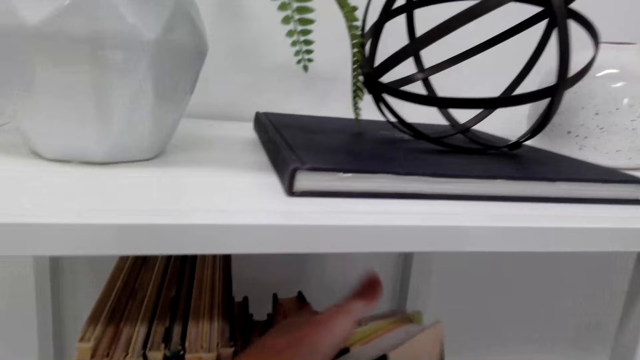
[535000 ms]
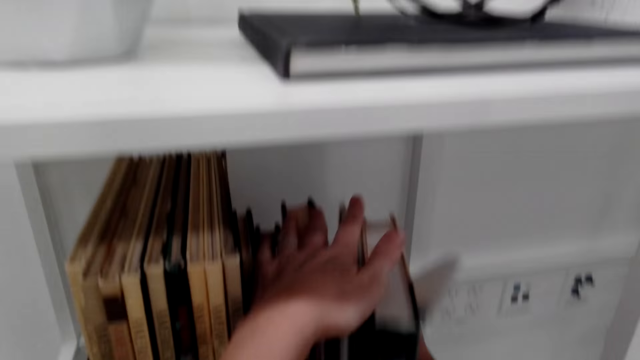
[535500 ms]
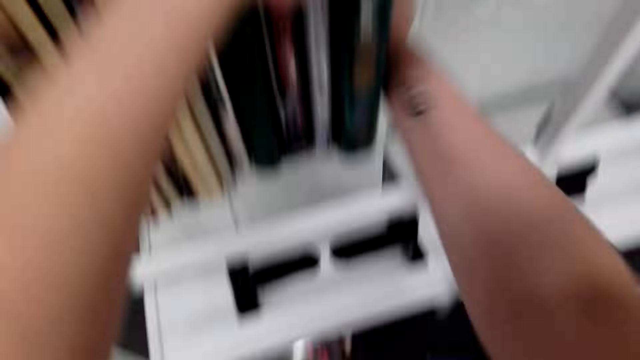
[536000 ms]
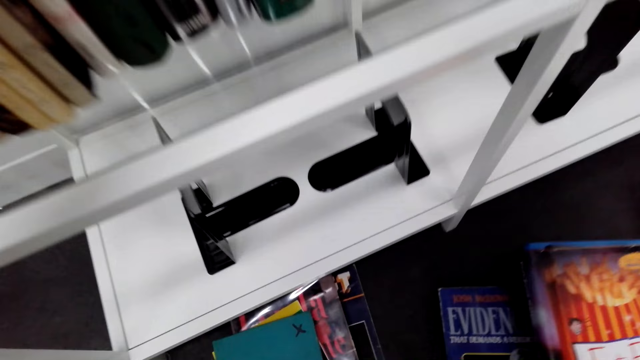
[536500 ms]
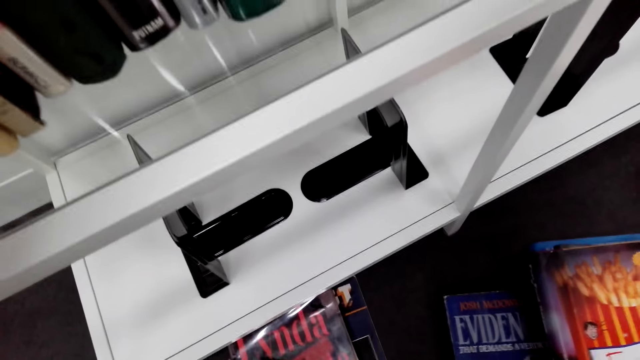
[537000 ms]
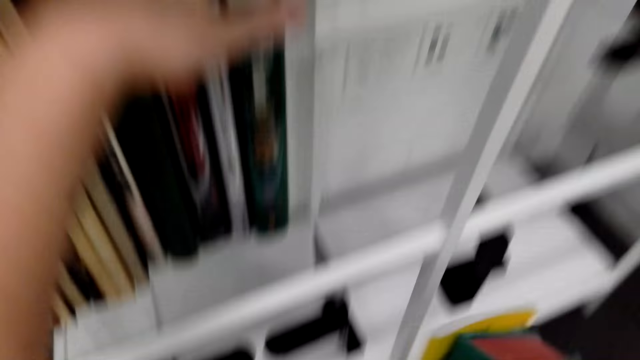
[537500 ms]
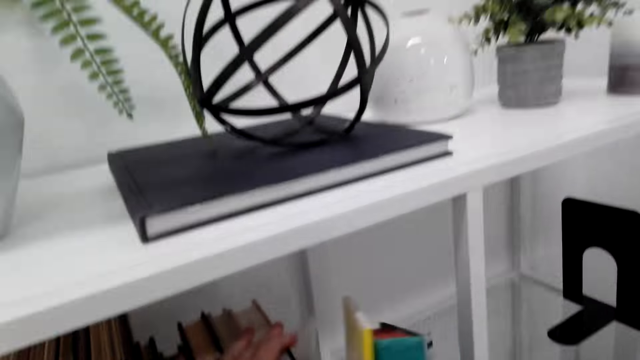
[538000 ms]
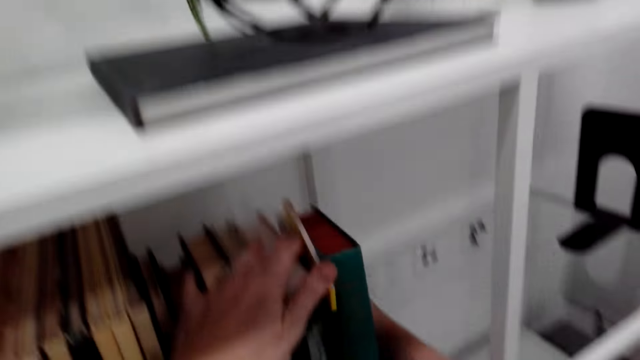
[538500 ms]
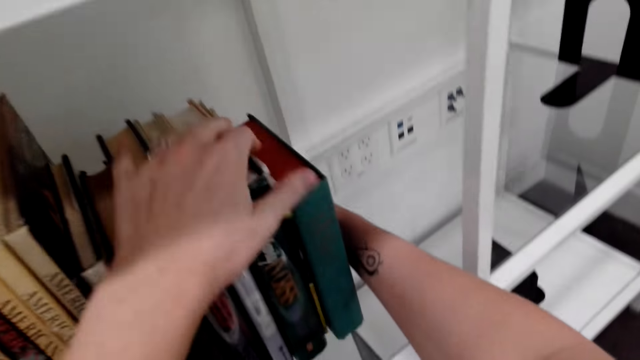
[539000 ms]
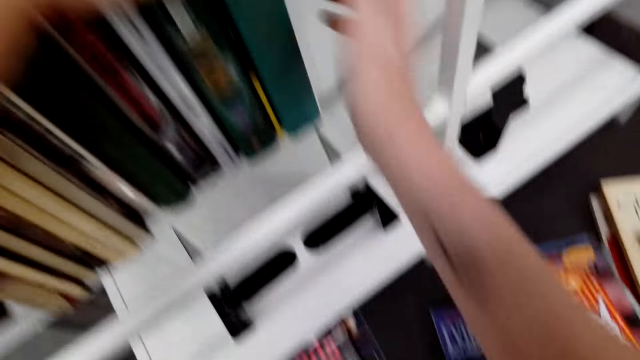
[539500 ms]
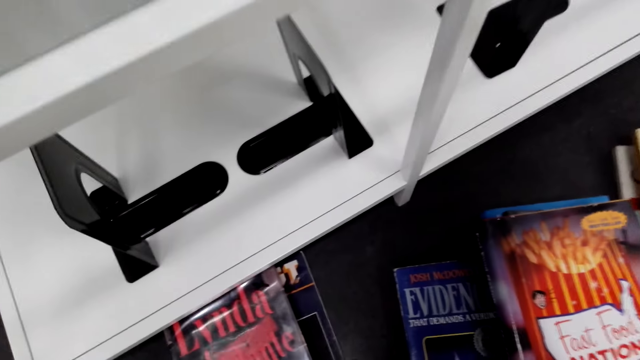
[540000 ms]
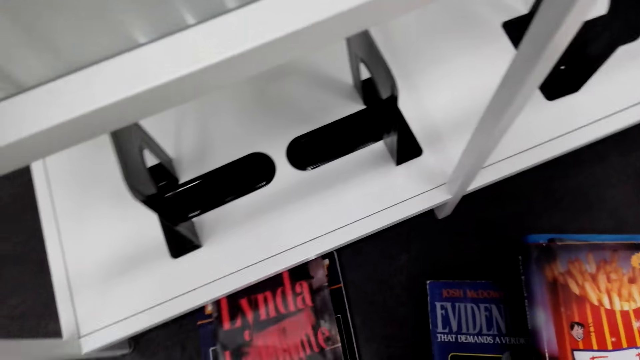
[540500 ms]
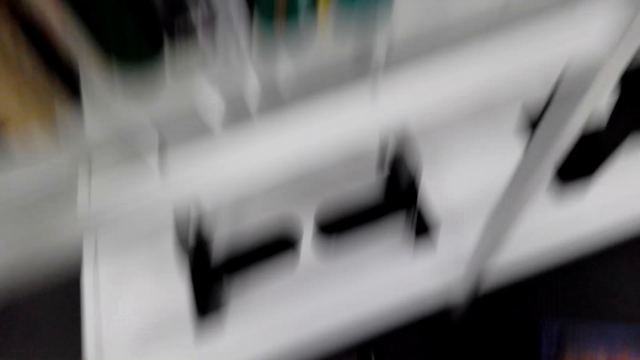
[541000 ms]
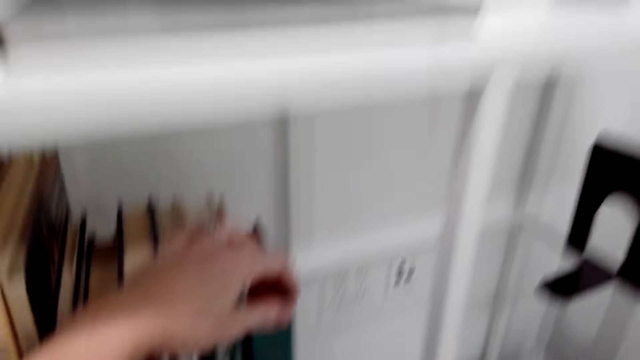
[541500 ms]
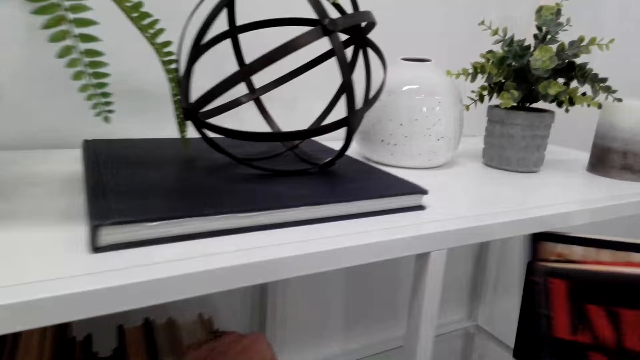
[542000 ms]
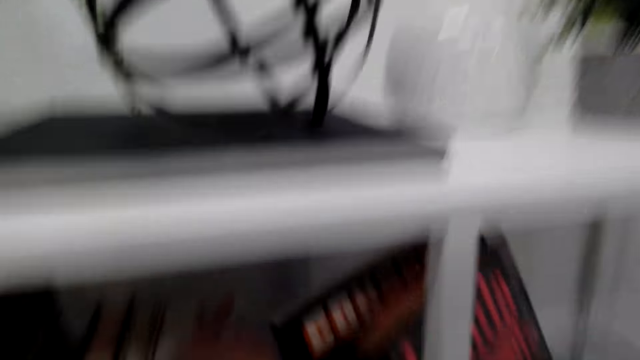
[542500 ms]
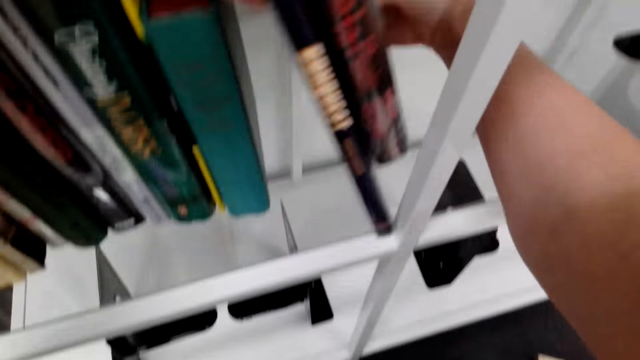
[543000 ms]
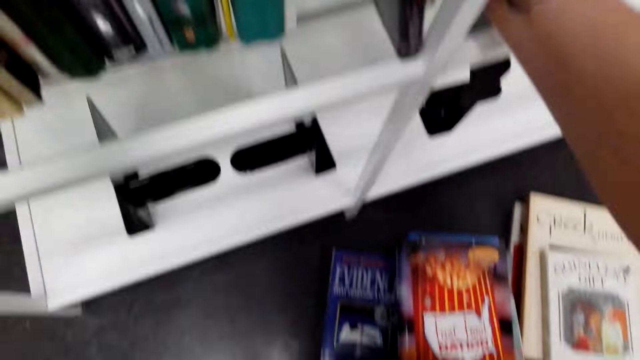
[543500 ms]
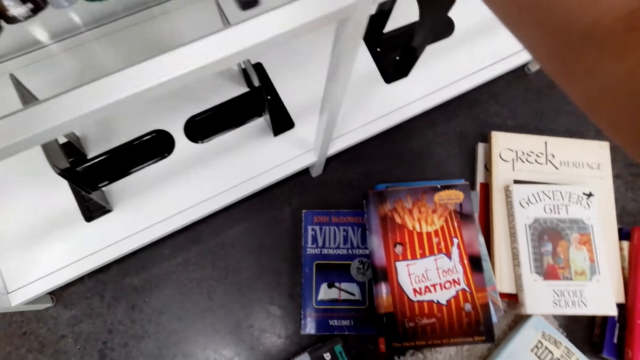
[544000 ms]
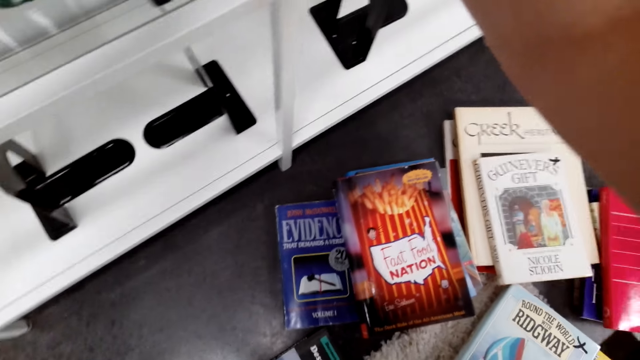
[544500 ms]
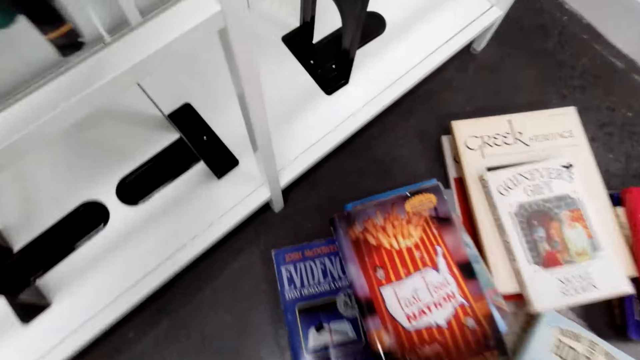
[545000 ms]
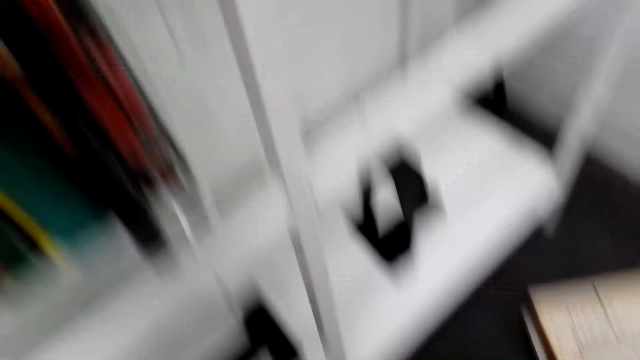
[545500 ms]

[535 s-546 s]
The camera wearer arranges books on the shelf. They pick up some books. They put the books in the shelf. They pick up books on the floor. They arrange the books on the shelf. They put the books in the shelf. They pick up books on the floor. They arrange the books on the shelf. They put the books in the shelf. They pick up books on the floor.

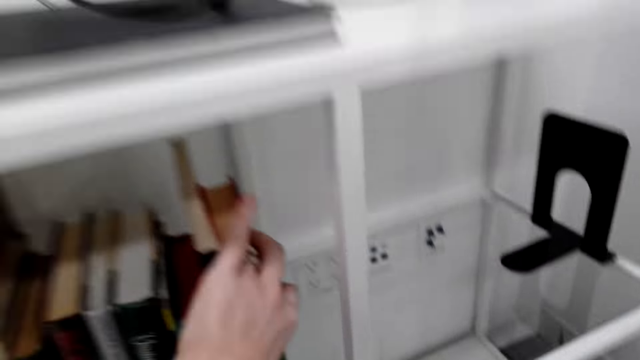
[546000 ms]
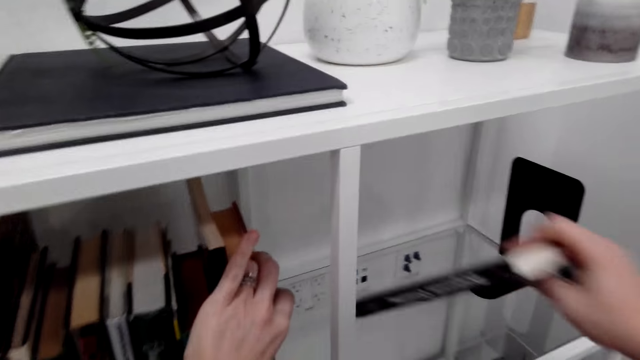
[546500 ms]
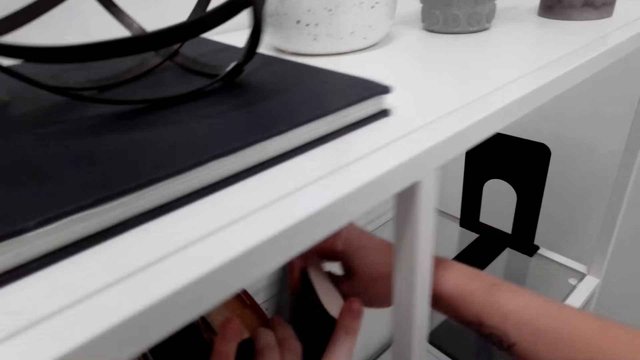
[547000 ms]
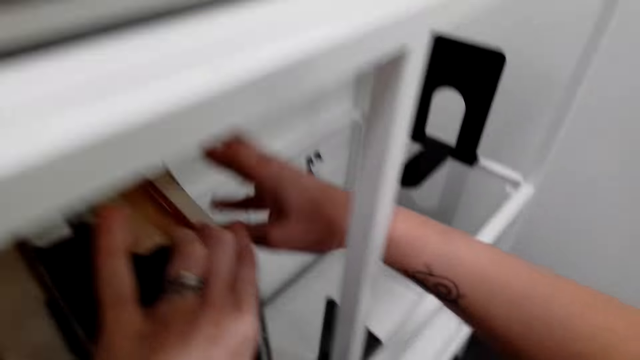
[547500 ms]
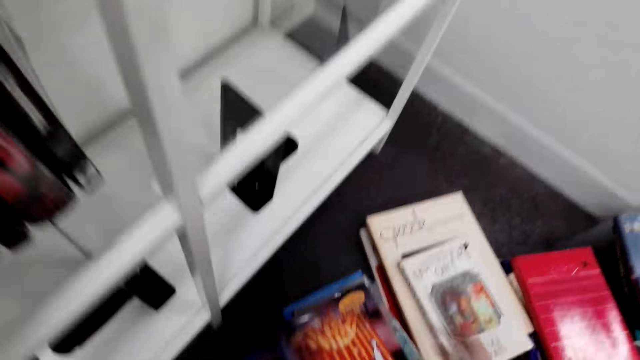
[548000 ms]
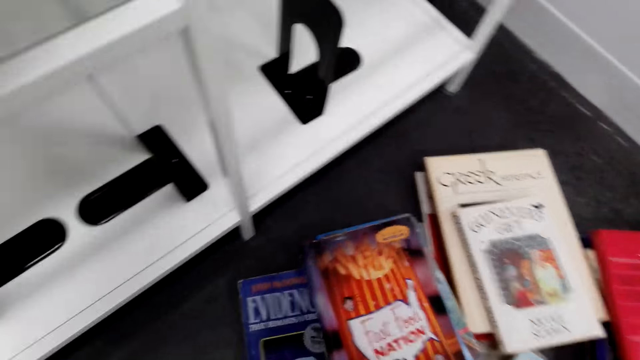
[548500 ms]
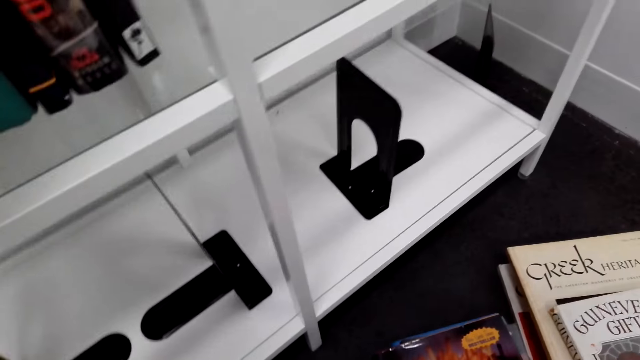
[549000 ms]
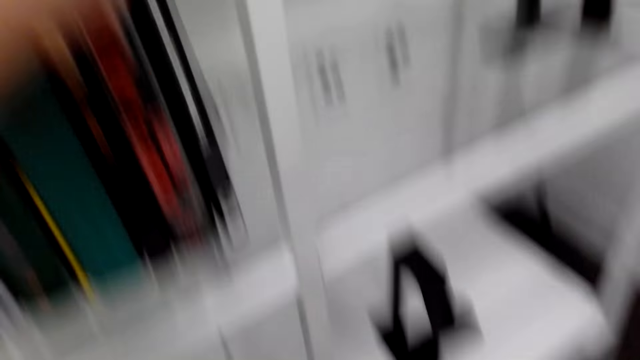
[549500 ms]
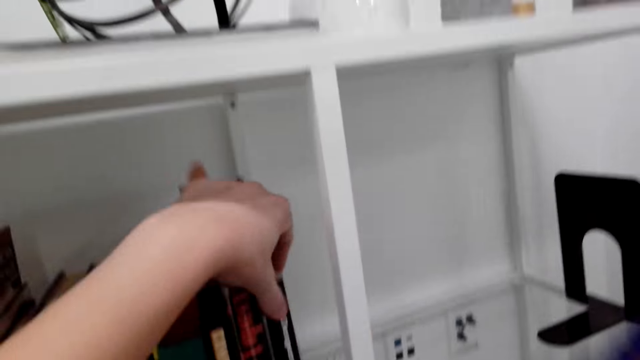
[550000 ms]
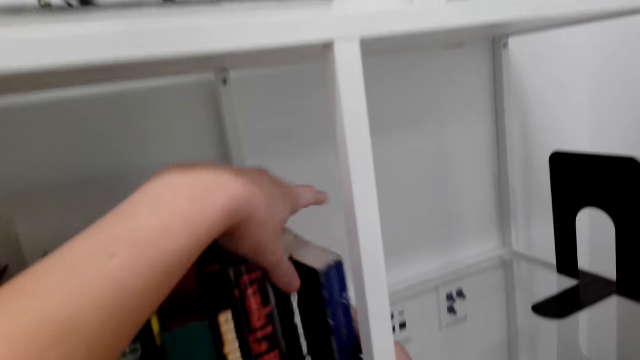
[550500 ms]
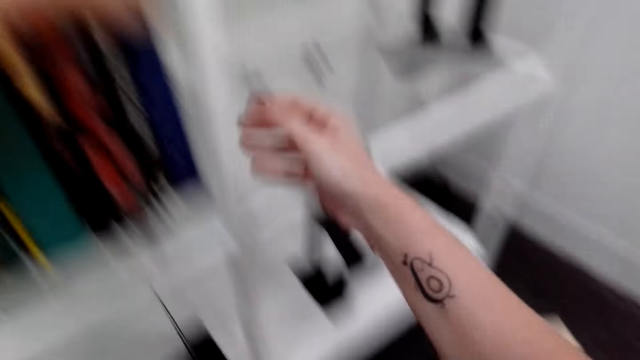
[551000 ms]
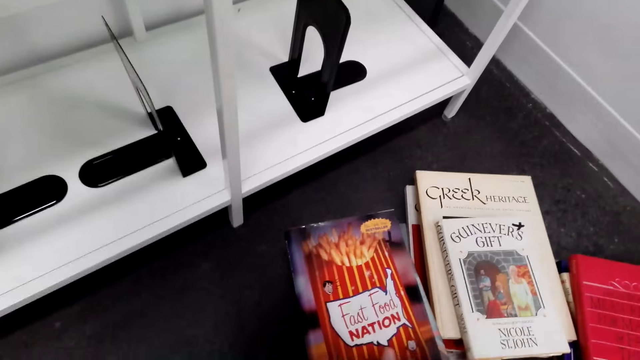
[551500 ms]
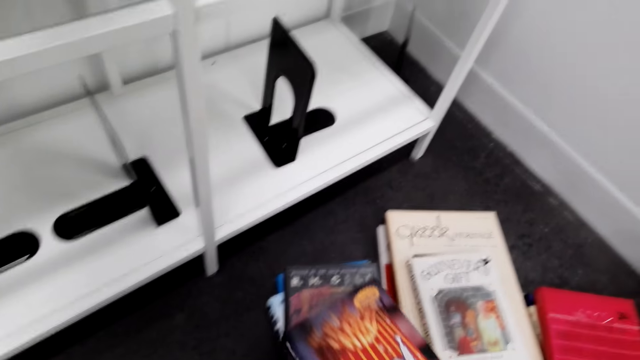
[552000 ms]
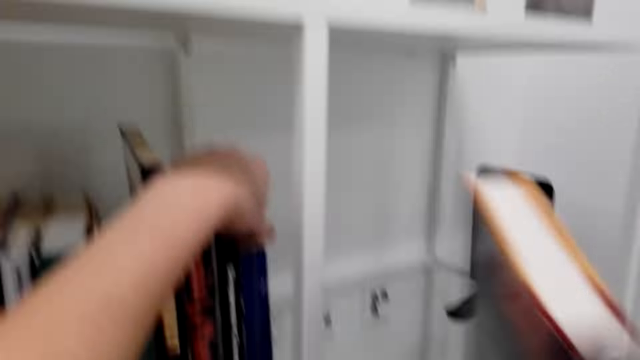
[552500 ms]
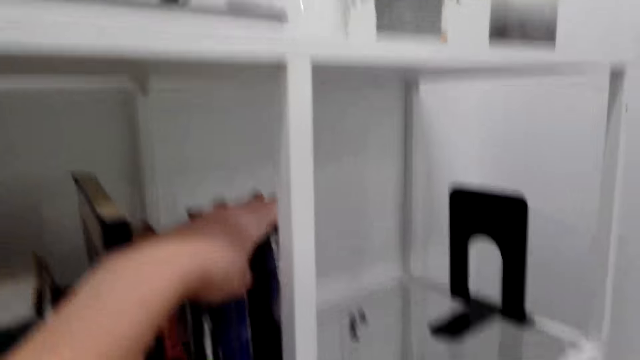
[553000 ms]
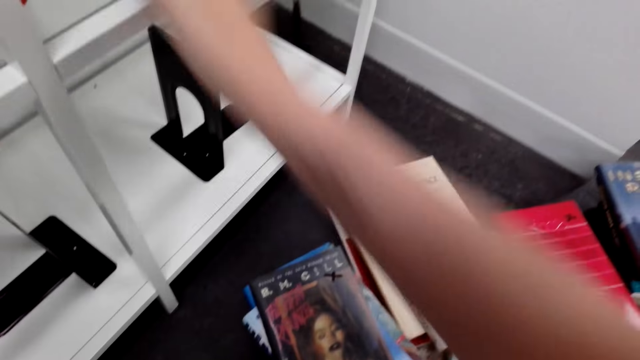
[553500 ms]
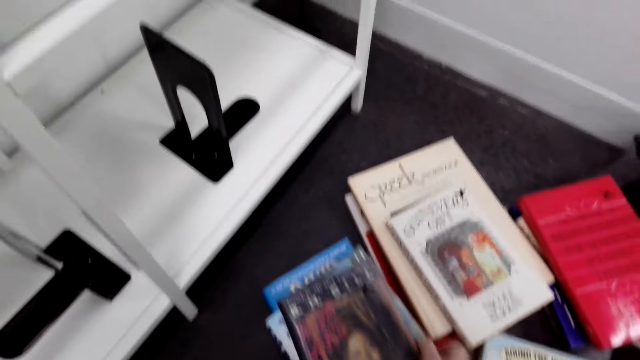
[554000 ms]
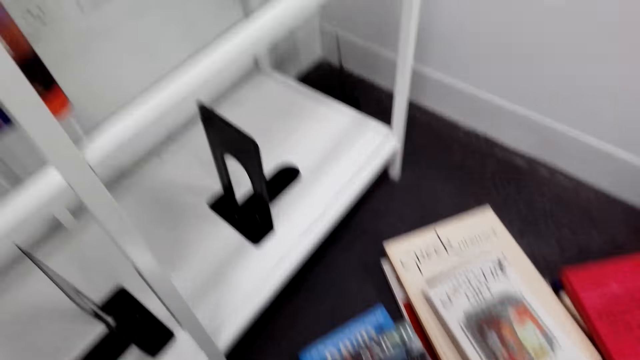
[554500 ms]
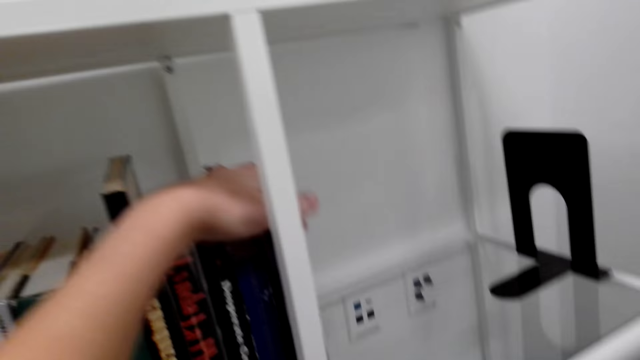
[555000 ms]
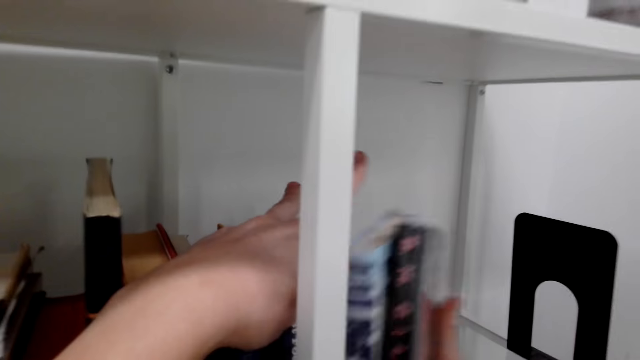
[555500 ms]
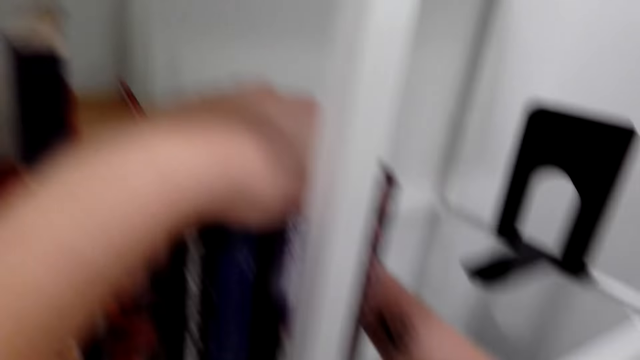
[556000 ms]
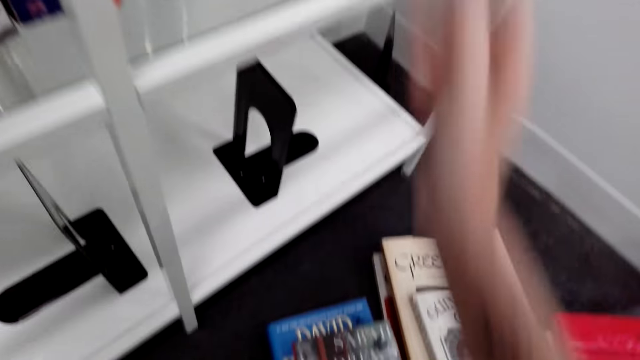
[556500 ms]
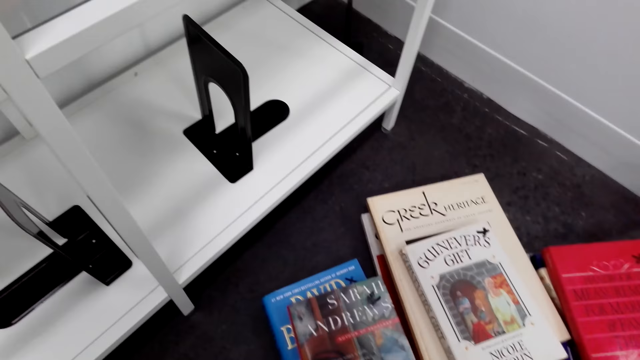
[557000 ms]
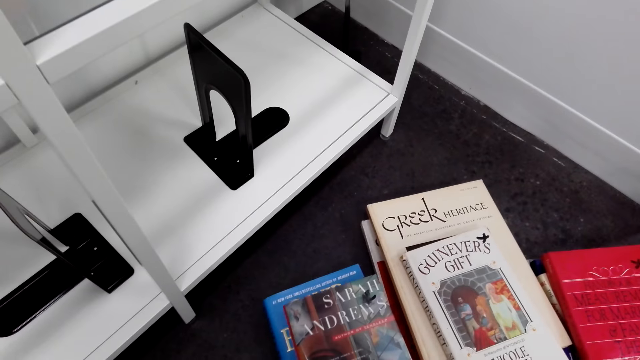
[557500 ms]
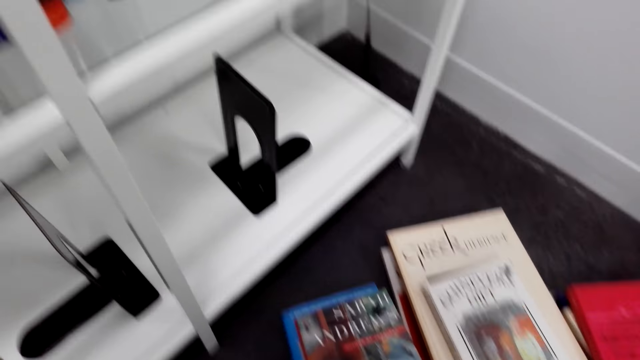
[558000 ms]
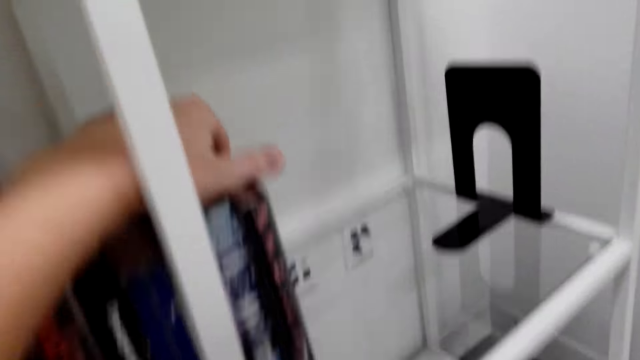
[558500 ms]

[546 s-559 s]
The camera wearer arranges books on the shelf. They put the book in the shelf. They pick up a book on the floor. They arrange the book on the shelf. They put the book in the shelf. They pick up a book on the floor. They arrange the book on the shelf. They put the book in the shelf. They pick up books on the floor. They arrange the book in the shelf. They put the book in the shelf. They pick up books on the floor.
